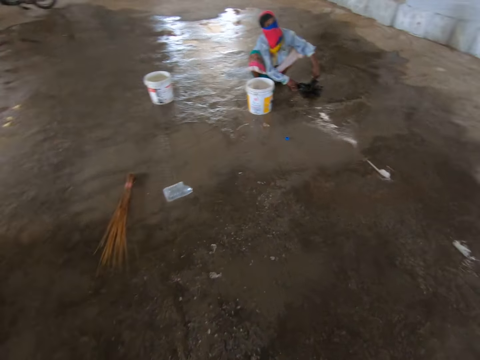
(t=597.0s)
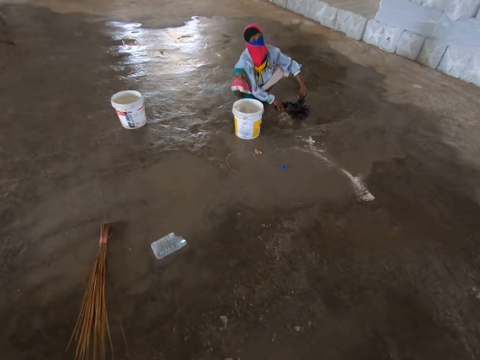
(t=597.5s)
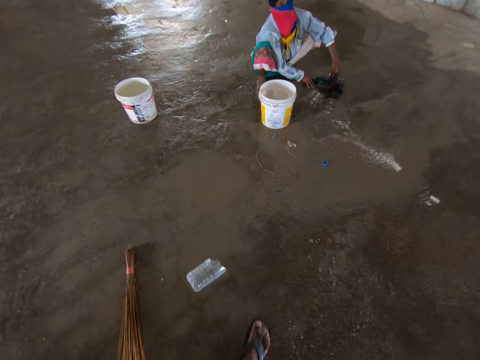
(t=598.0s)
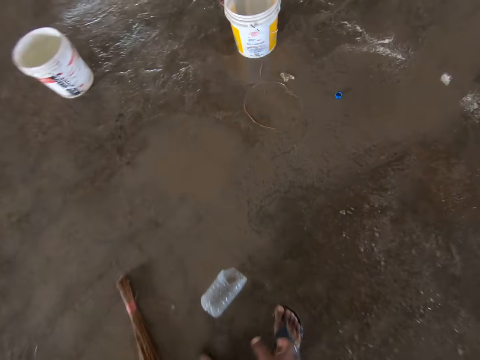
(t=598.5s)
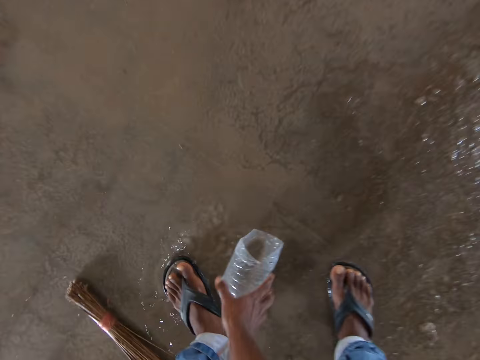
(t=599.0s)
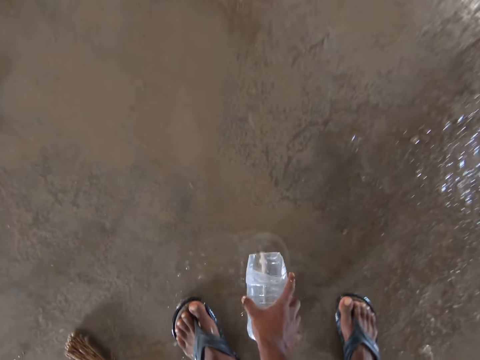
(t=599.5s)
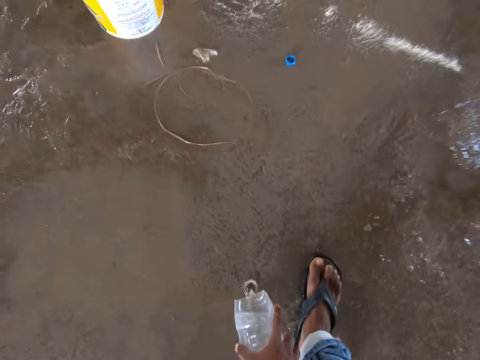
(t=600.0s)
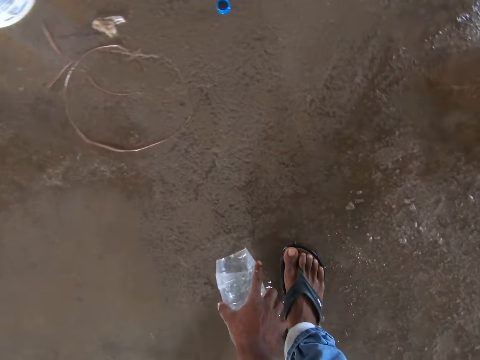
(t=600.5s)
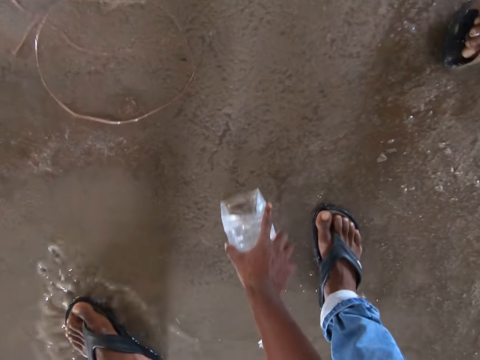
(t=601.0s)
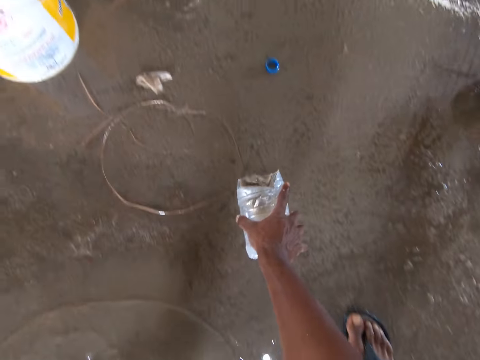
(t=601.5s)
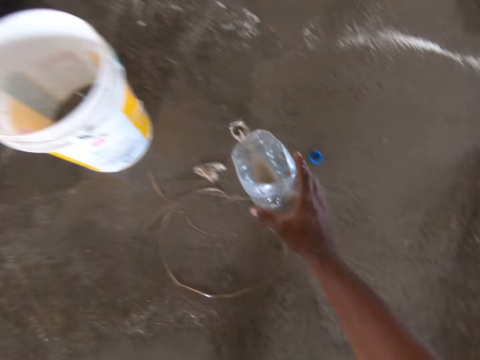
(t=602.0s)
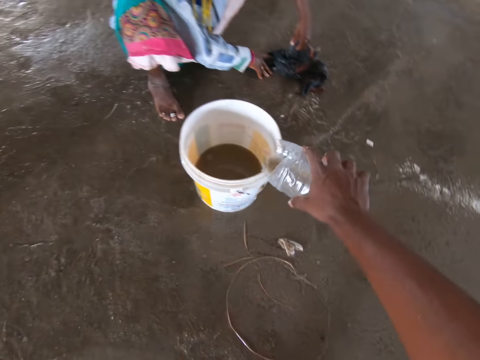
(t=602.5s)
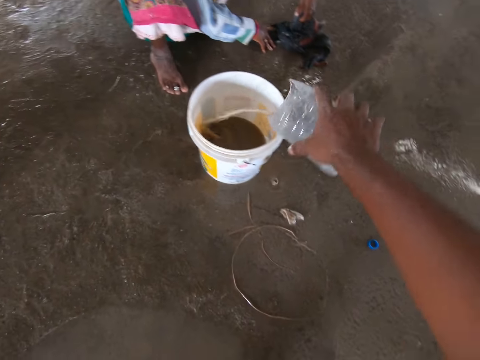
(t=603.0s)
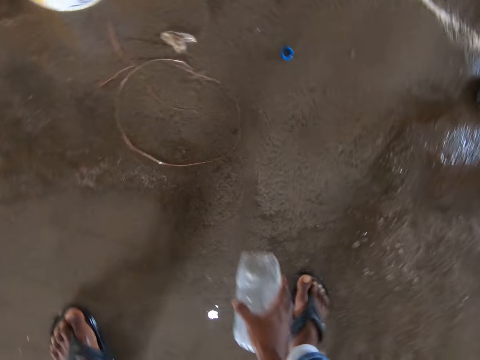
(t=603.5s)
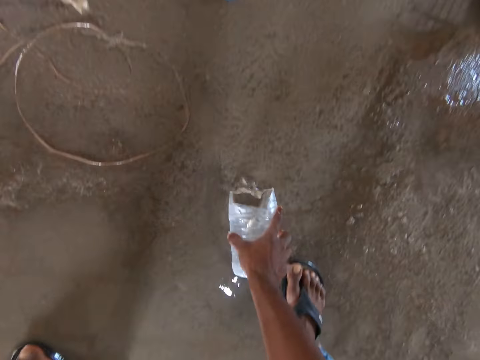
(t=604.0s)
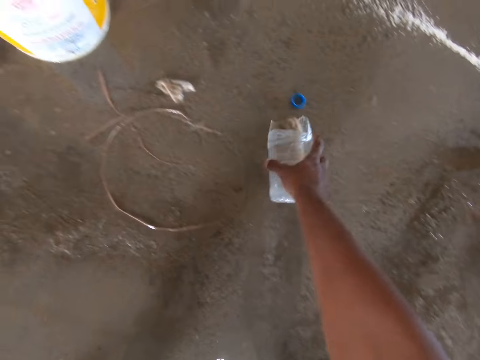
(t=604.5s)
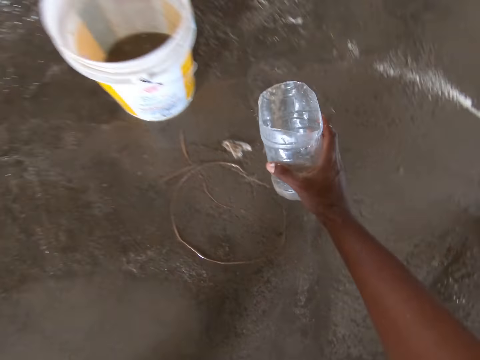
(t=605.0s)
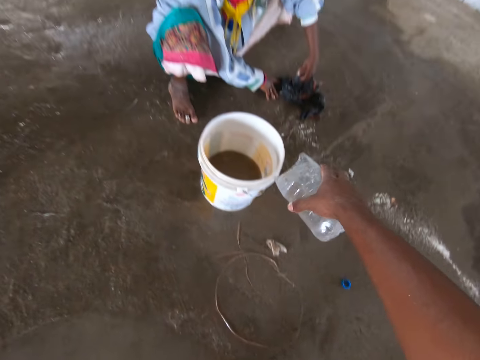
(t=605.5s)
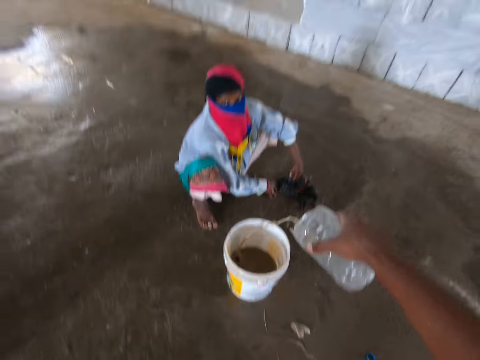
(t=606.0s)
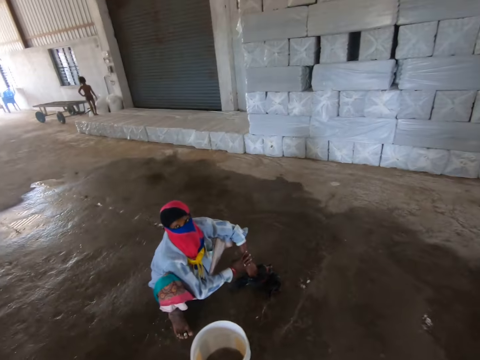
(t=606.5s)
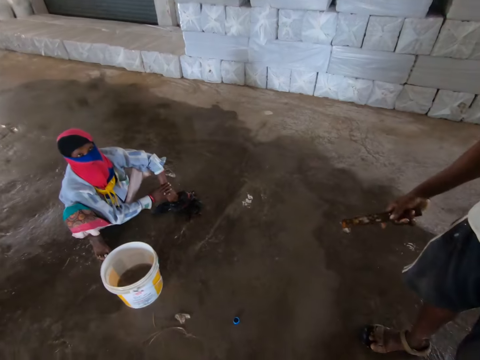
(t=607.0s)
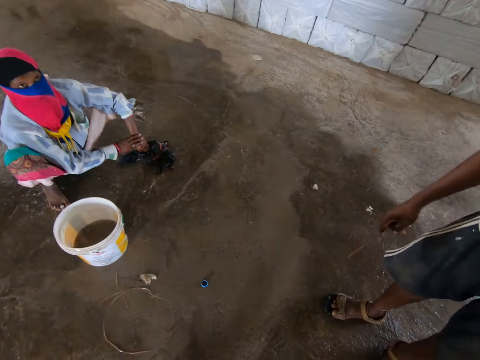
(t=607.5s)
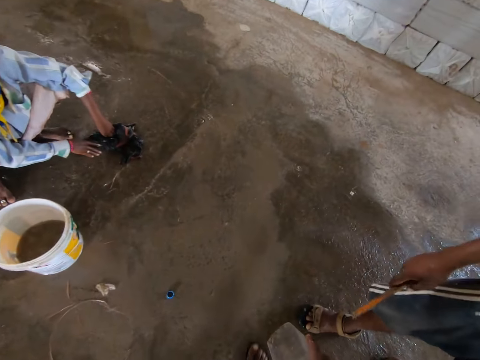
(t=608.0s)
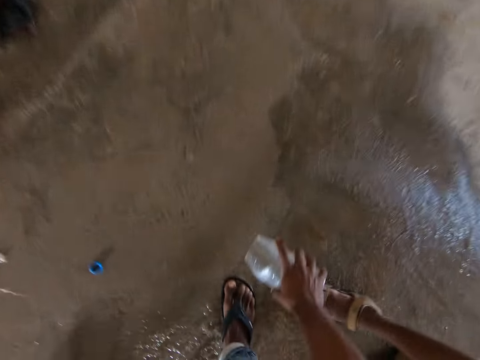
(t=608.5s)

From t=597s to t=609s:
The camera wearer walks around. They pick up the water bottle. They fetch water from the floor. They pour water in the bucket. They take water from the floor. A person holds the piece of cloth with both hands. The camera wearer pours water in the bucket. Another person holds the scraper.

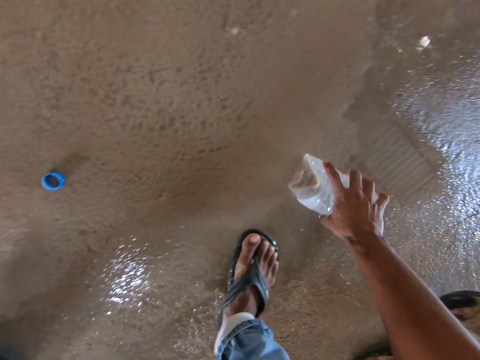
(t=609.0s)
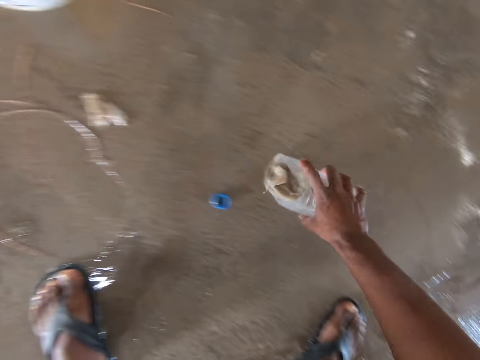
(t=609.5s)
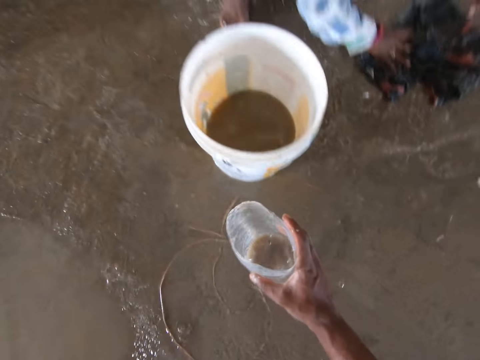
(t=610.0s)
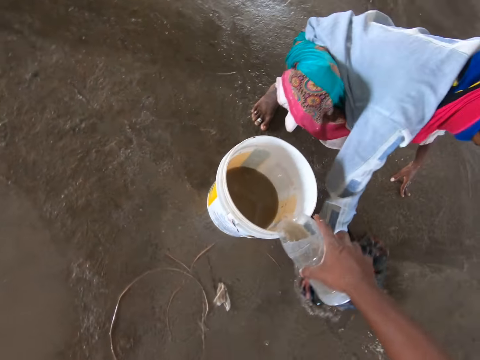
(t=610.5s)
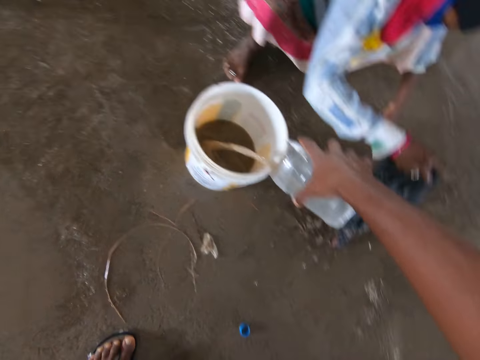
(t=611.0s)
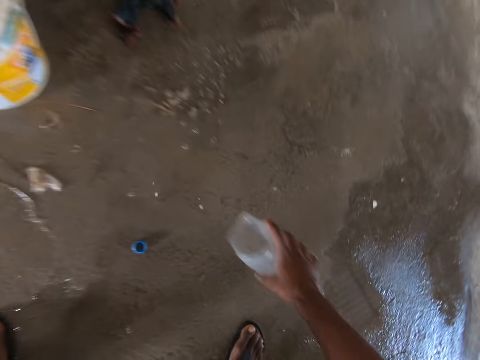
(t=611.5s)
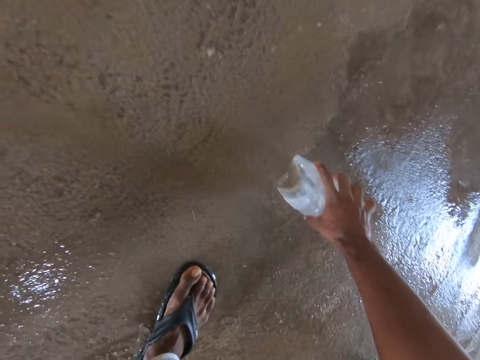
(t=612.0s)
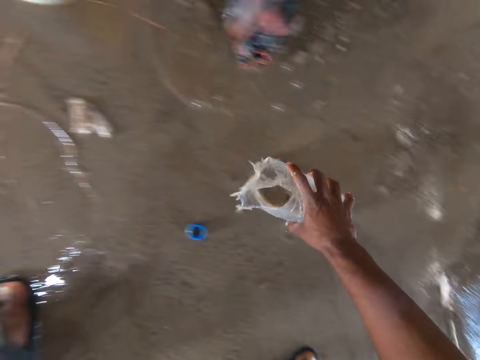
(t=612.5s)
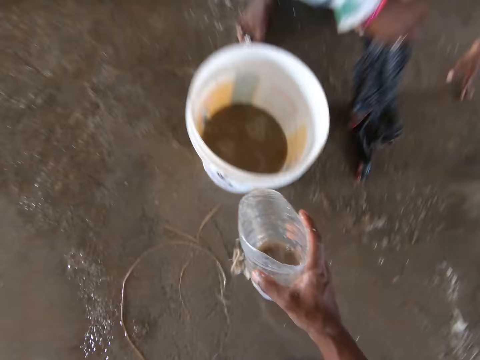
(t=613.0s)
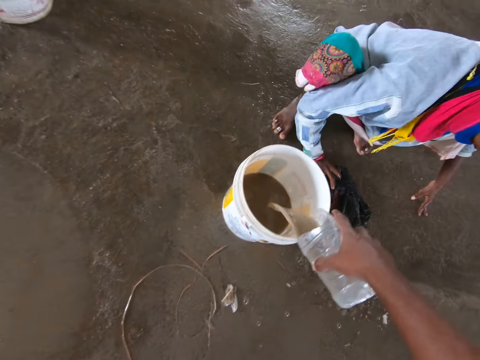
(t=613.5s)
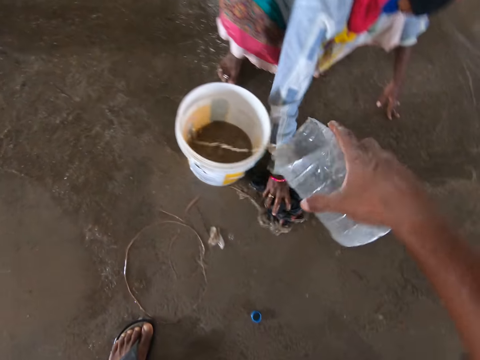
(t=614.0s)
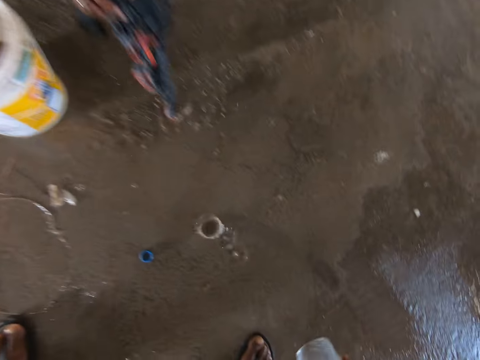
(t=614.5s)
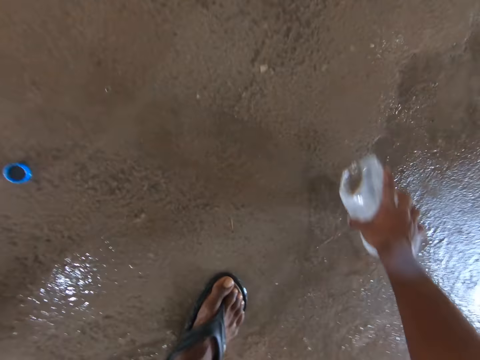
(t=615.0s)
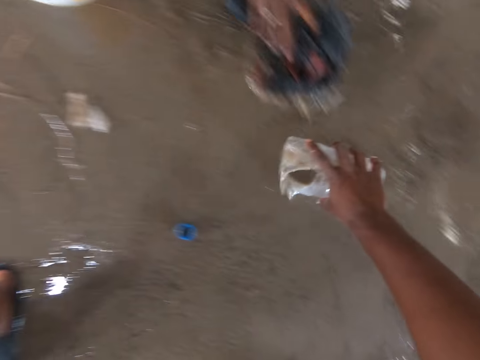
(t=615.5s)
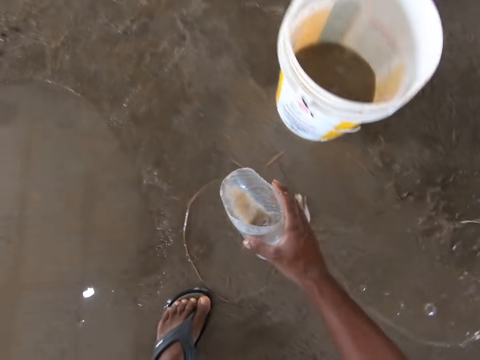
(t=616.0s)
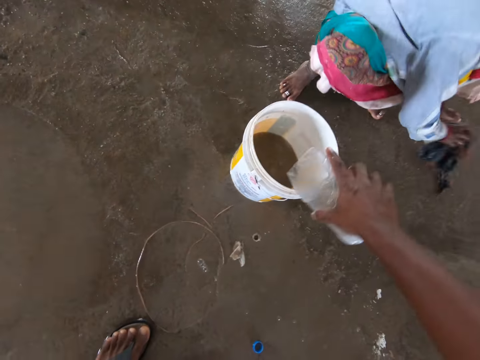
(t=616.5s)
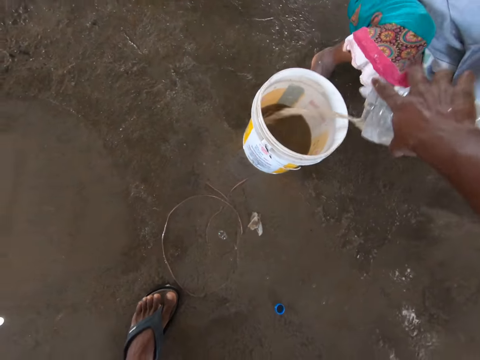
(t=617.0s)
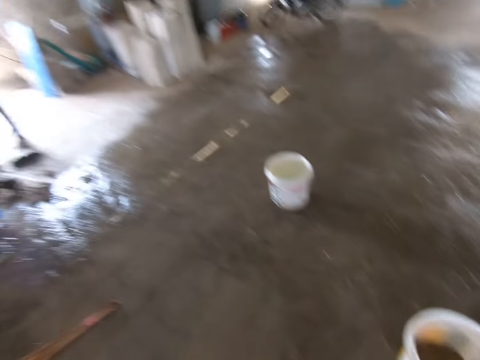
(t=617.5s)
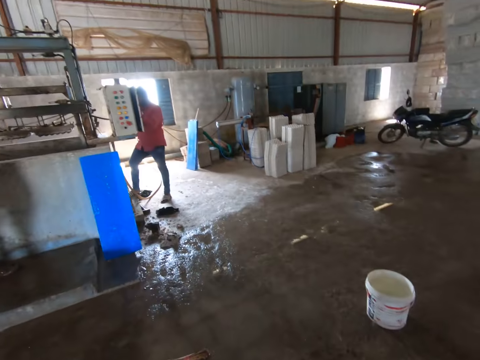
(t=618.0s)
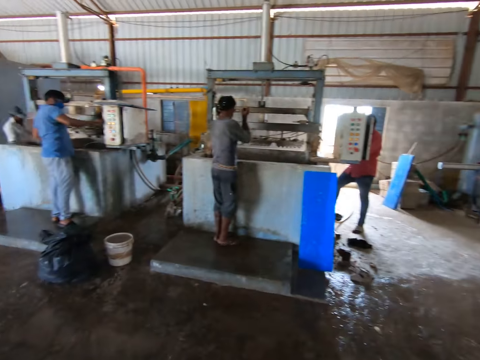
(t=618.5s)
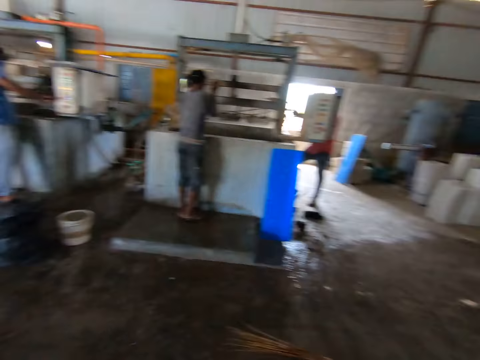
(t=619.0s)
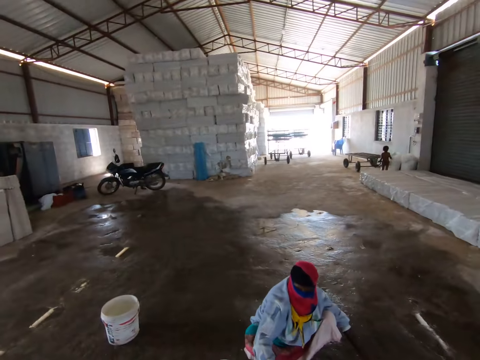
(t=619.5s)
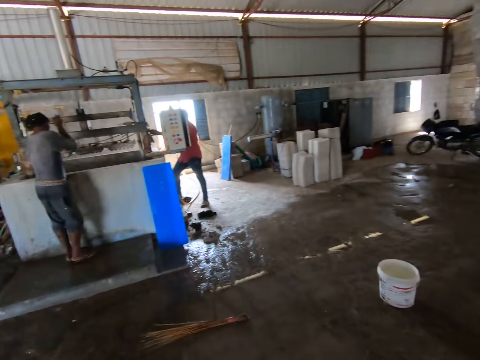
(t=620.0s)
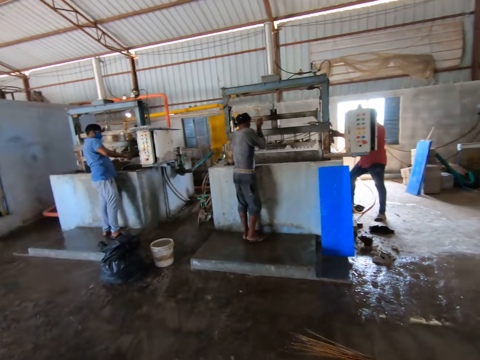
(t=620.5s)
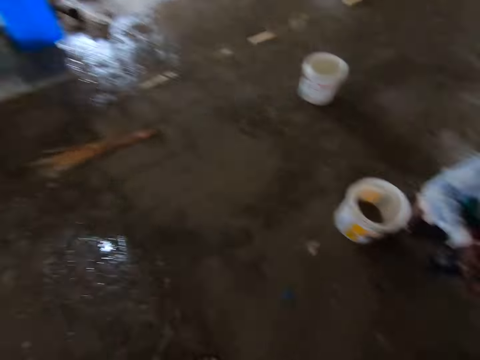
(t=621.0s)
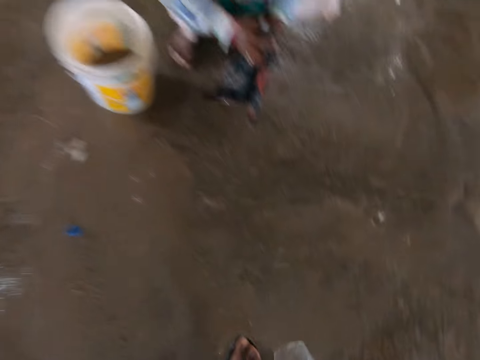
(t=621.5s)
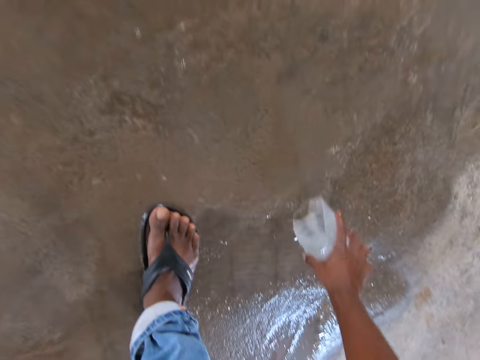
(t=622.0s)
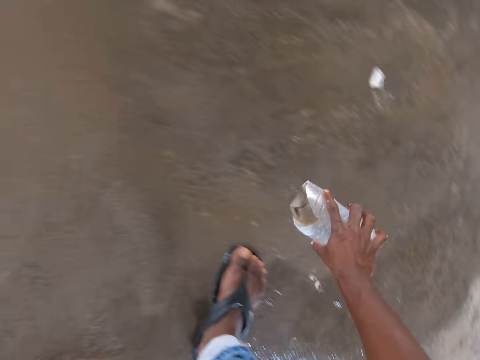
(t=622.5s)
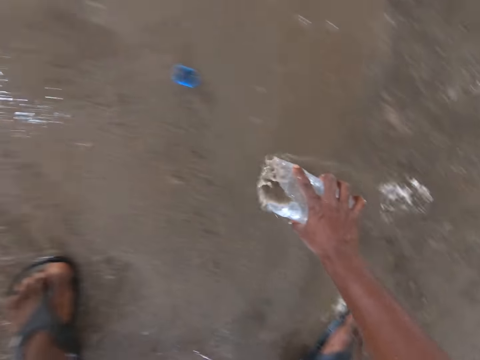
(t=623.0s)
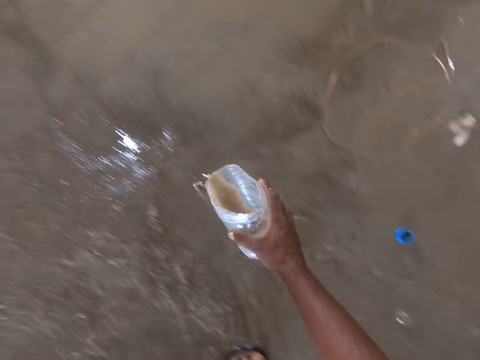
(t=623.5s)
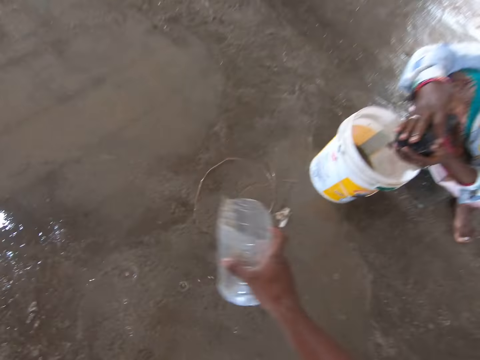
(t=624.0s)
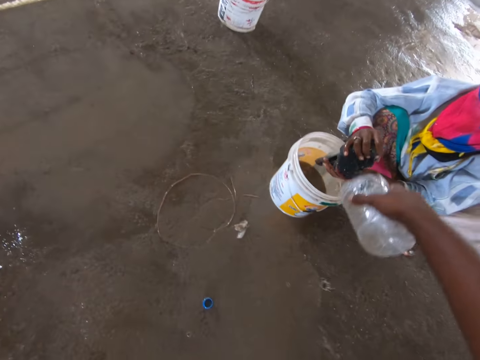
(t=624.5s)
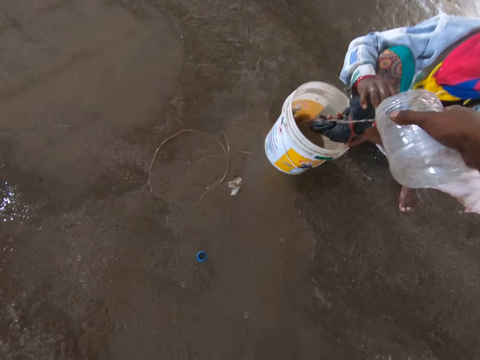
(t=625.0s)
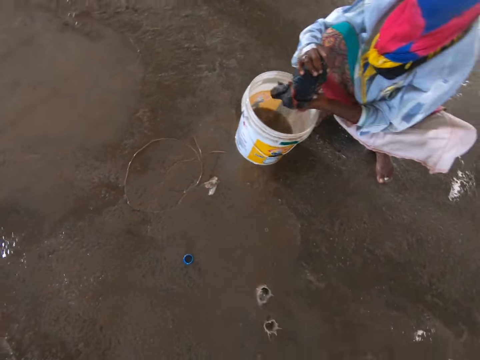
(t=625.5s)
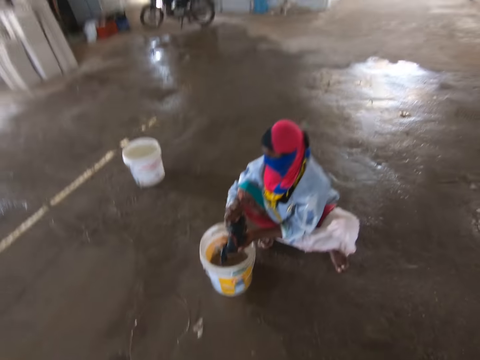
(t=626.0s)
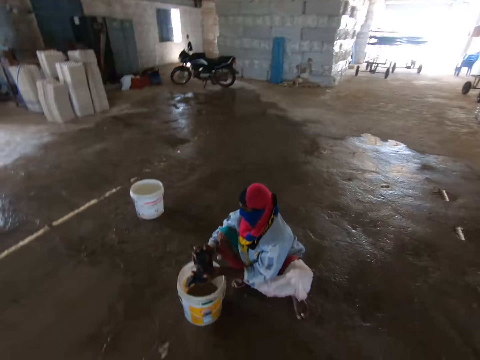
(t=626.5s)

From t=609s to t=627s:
The camera wearer takes water from the floor. They hold the bottle of water. They pour water in the bucket. They take water from the floor. They pour water in the bucket. A person mops the floor. The camera wearer takes water from the floor. They pour water in the bucket. They look around. The person dries the mop. The camera wearer takes water from the floor. The person dries the mop in the bucket. The camera wearer pours water in the bucket.
